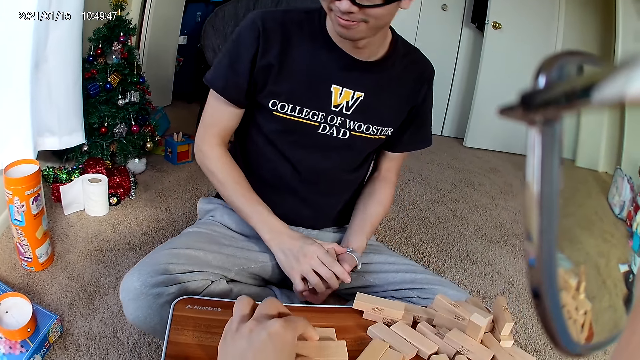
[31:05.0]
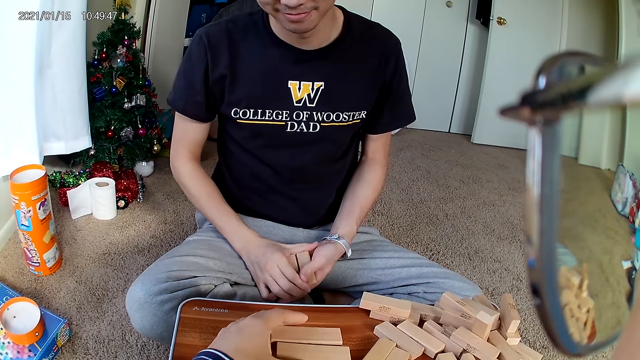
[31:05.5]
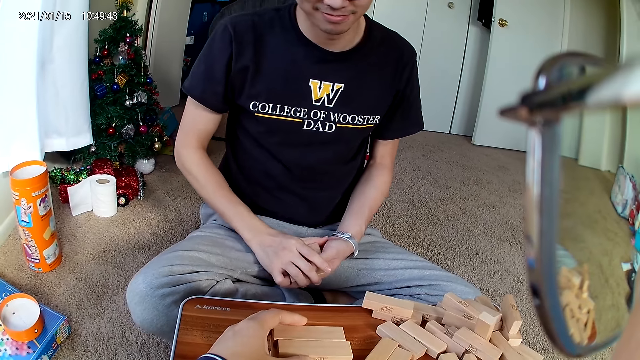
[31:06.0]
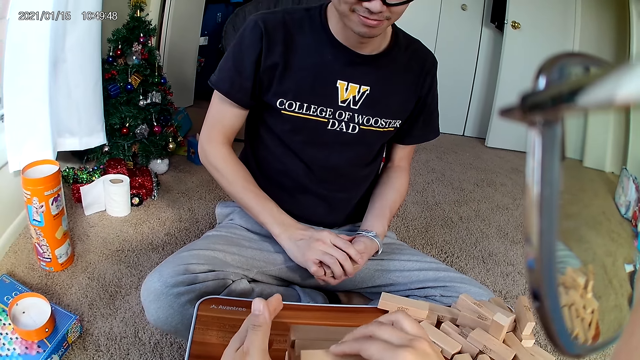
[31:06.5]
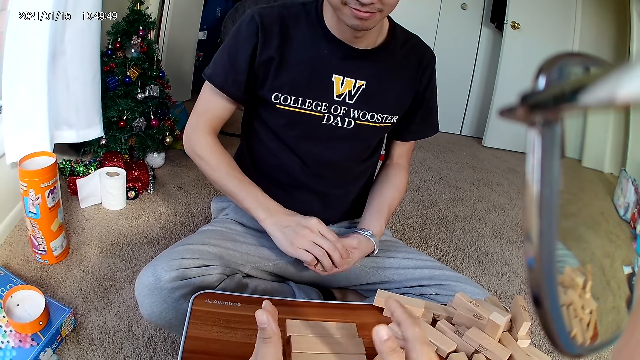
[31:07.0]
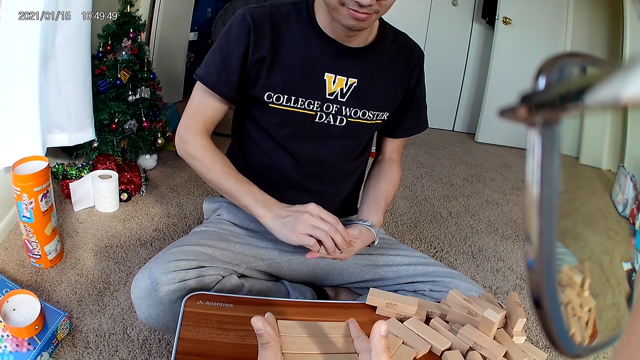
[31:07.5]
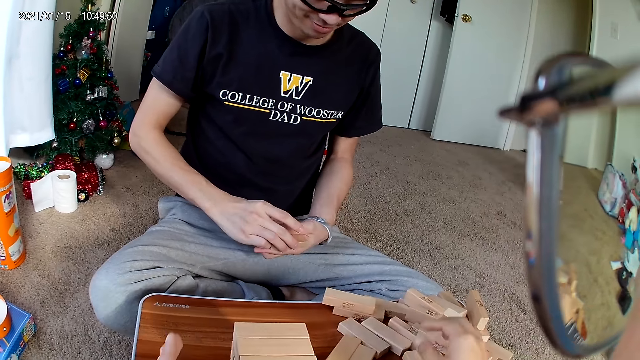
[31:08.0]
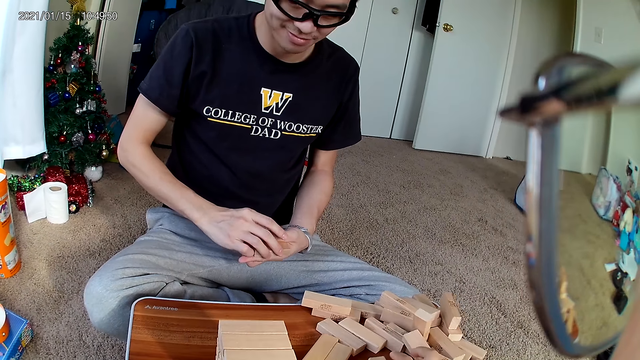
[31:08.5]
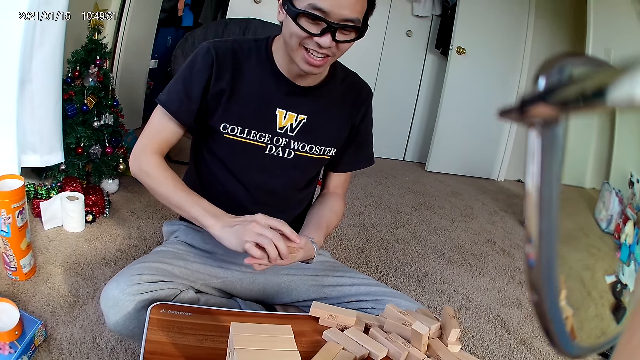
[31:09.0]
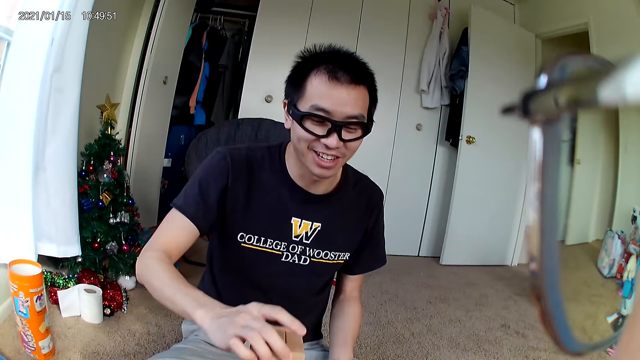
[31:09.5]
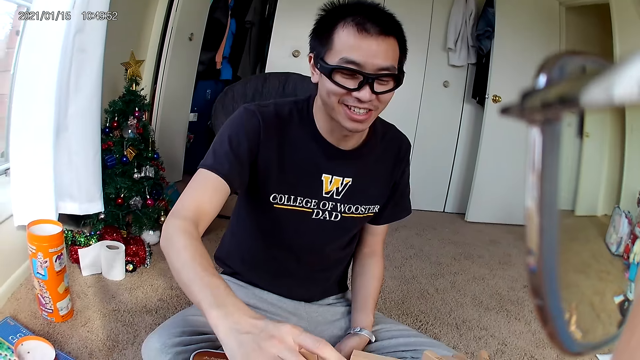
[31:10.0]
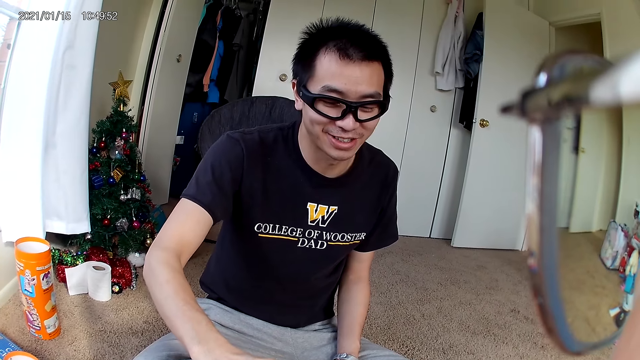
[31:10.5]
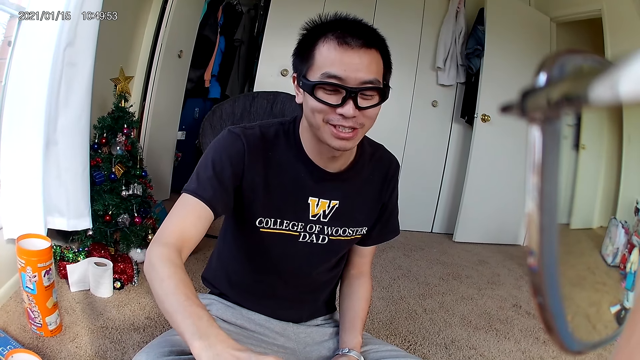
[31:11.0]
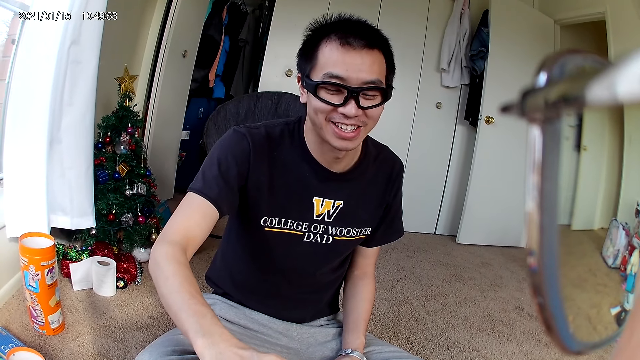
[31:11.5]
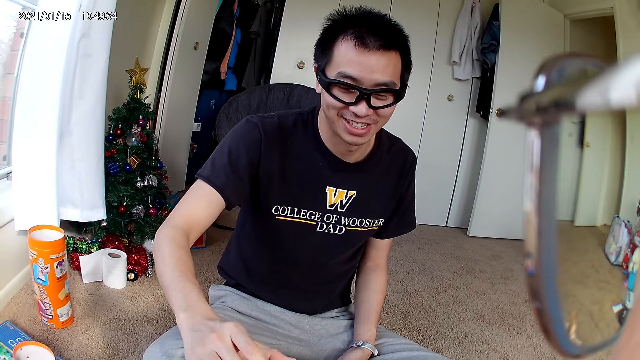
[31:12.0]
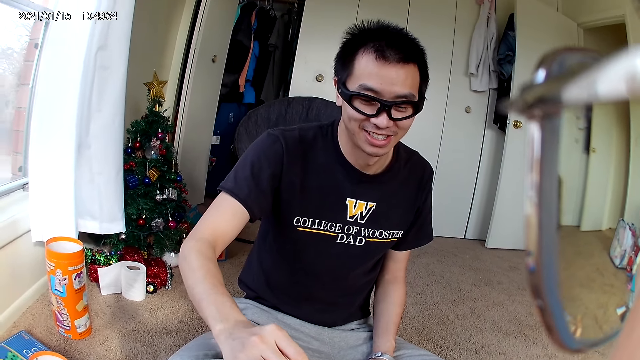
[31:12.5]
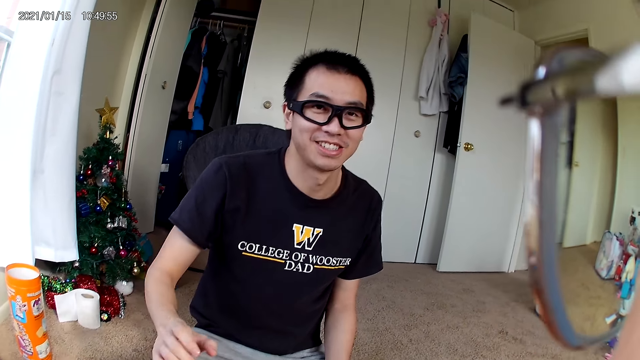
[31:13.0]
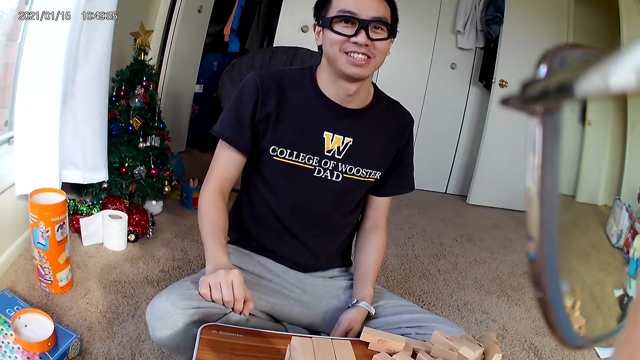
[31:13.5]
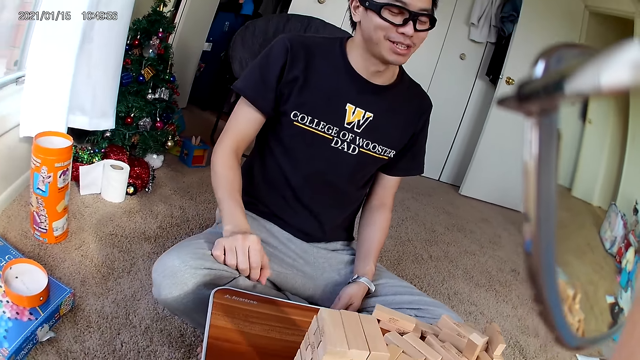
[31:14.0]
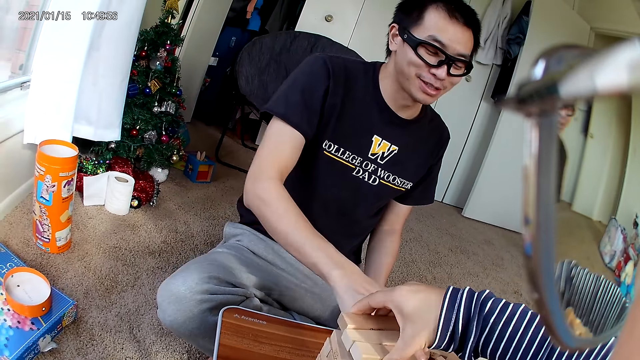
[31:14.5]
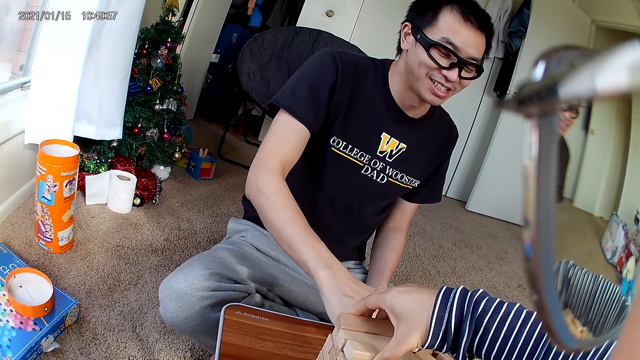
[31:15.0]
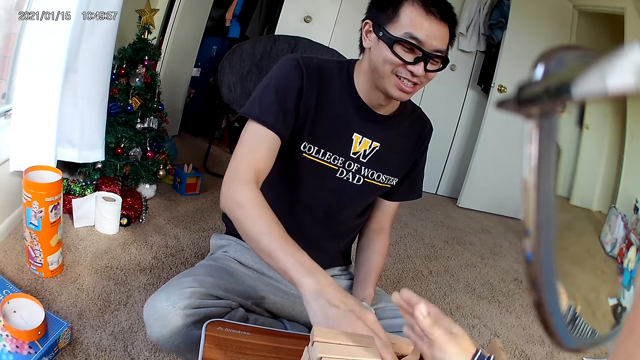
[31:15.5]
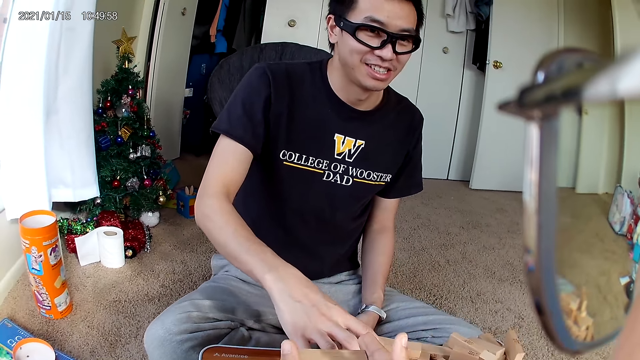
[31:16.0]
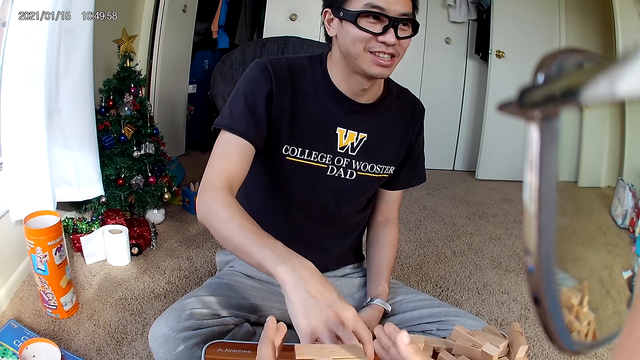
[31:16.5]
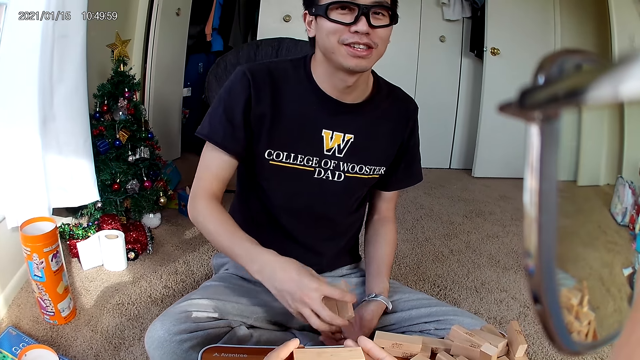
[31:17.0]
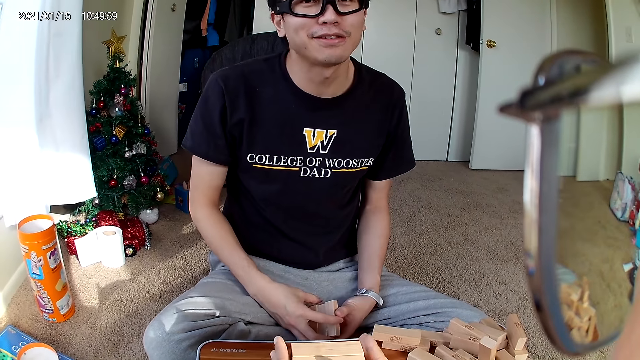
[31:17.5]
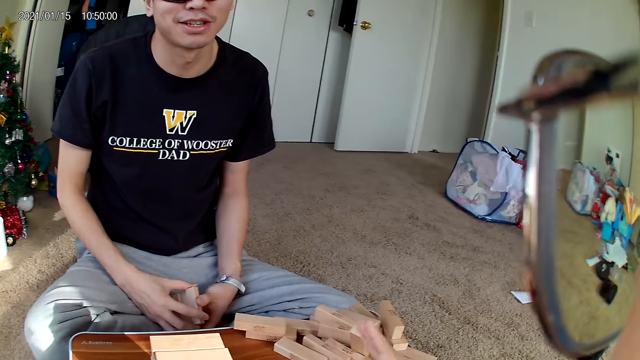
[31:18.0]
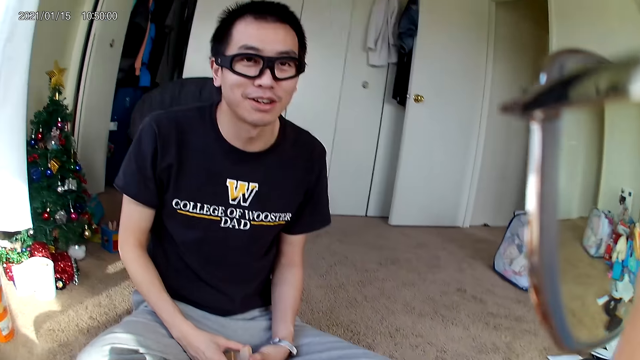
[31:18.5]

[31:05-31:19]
The camera wearer arranges the wooden pieces on the stool. The man passes the piece in his right hand to his left hand. The camera wearer picks some pieces of wood on the stool with her right hand. The man arranges the pieces of wood in his right hand on the stool. The camera wearer arranges the pieces of wood in her right hand on the stool. The man picks pieces of wood on the stool with his right hand. The camera wearer arranges the pieces of wood on the stool. The man interacts with the camera wearer.

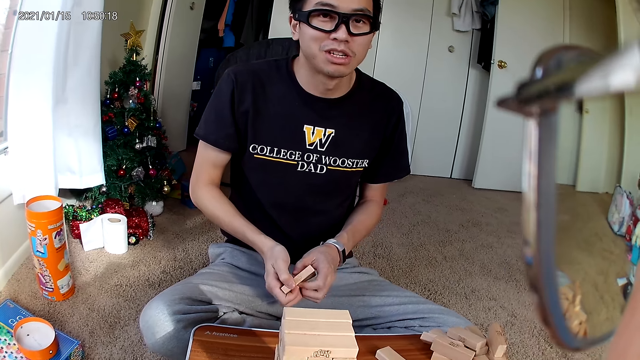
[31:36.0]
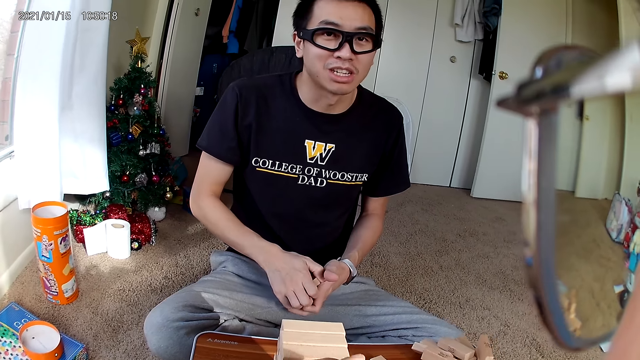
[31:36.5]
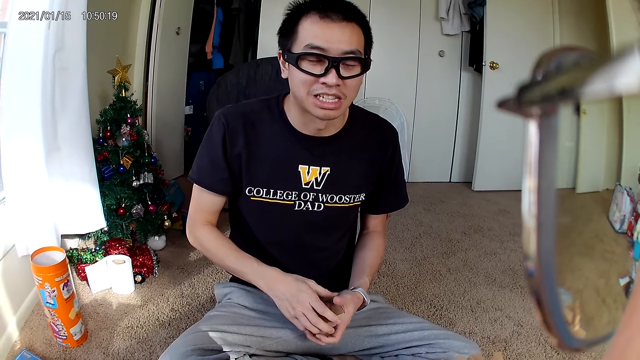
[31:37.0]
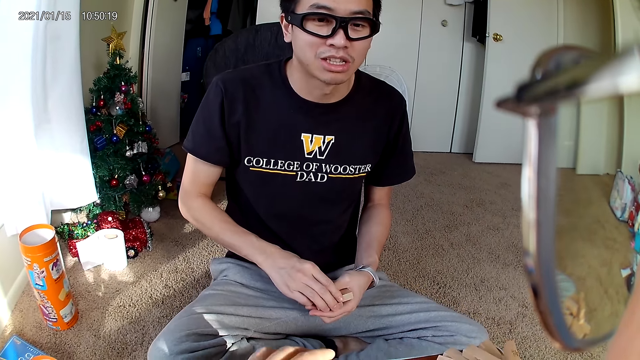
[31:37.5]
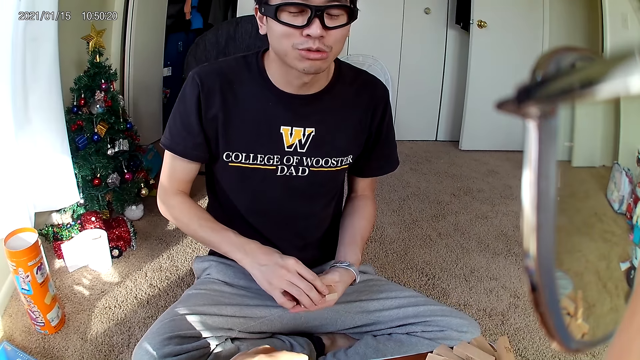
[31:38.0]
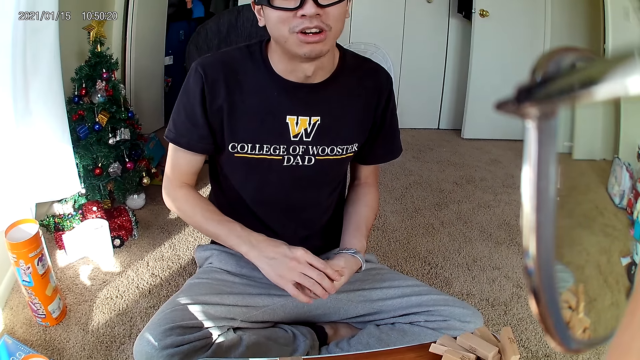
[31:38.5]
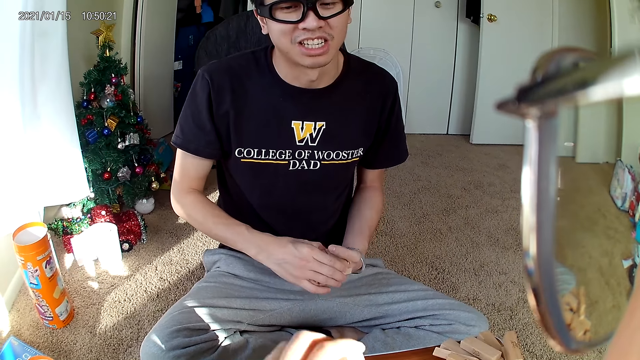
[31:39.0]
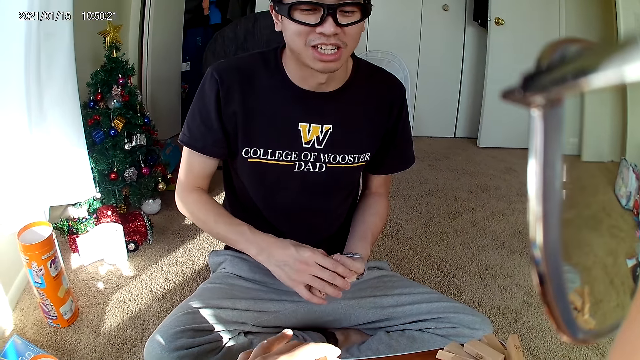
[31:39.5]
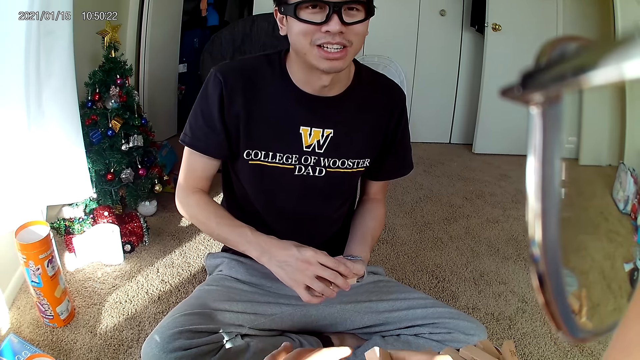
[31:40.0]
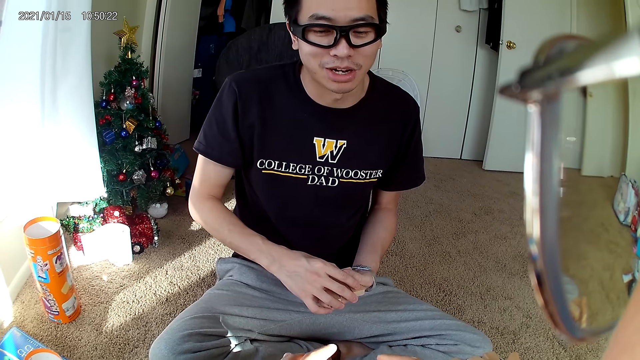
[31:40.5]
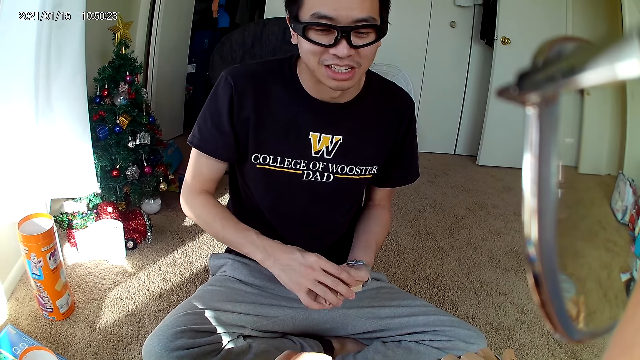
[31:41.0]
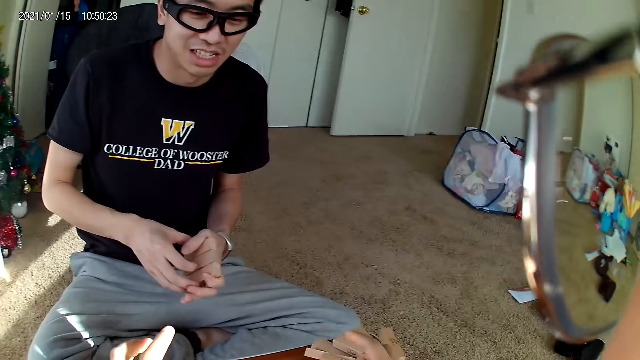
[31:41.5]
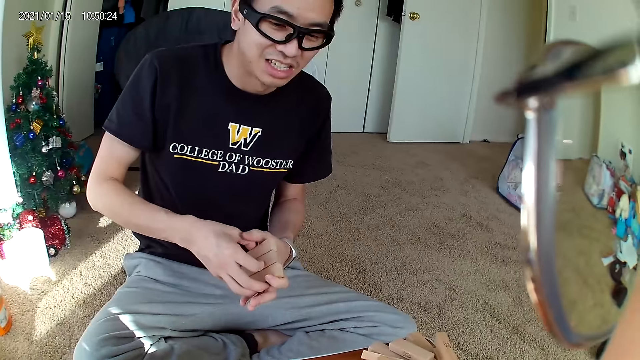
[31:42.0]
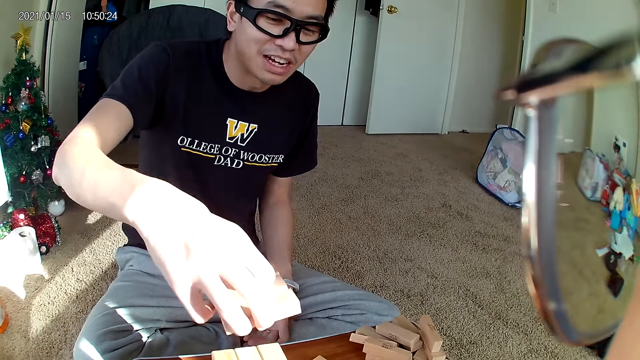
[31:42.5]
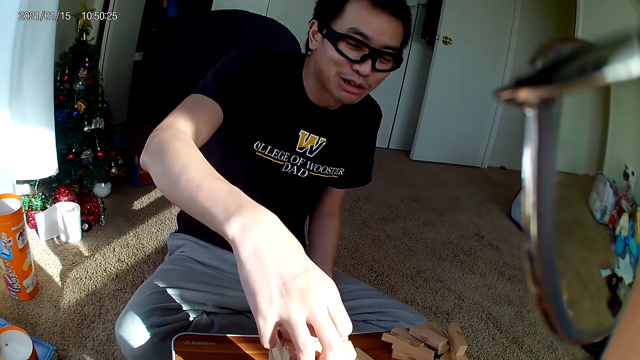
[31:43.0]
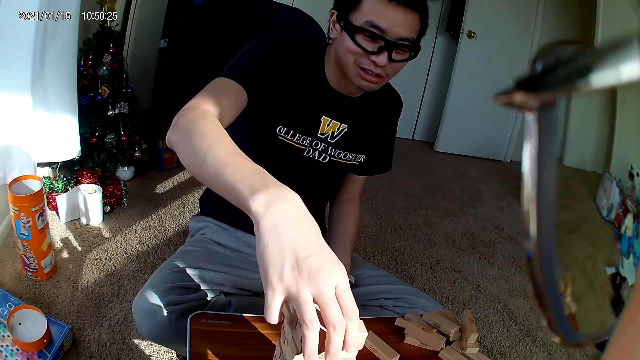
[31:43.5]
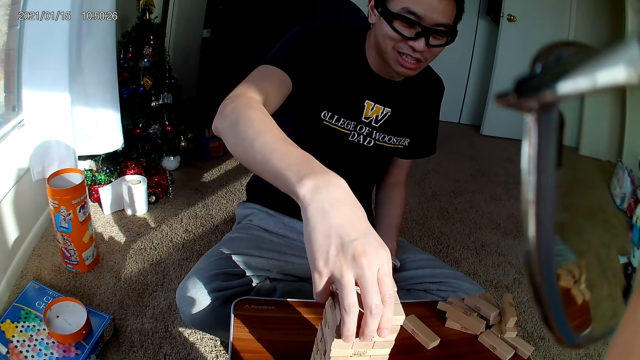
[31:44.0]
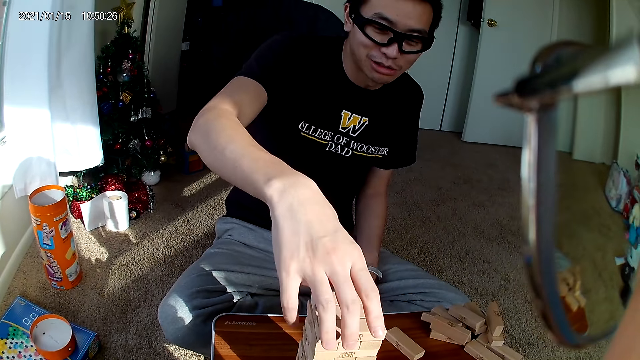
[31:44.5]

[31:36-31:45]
The camera wearer arranges a wooden piece on the wooden puzzle on the stool. The man puts the piece of wood in his right hand on the puzzle on the stool. The man arranges the castle building blocks on the table.
